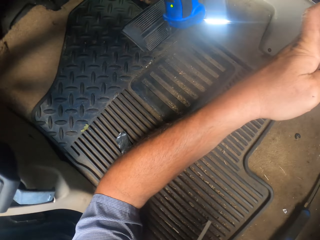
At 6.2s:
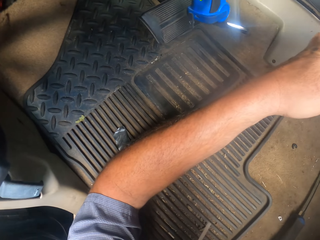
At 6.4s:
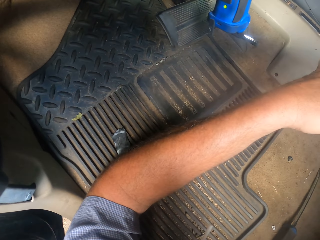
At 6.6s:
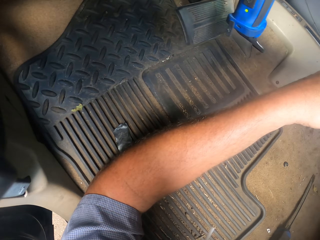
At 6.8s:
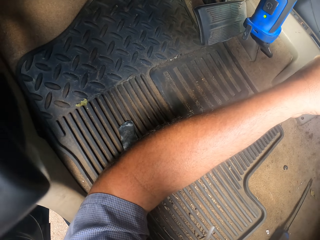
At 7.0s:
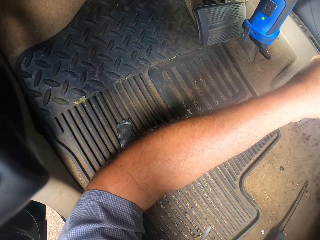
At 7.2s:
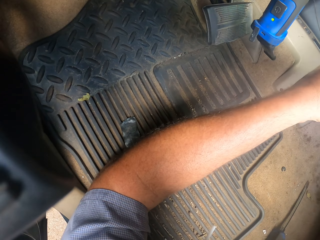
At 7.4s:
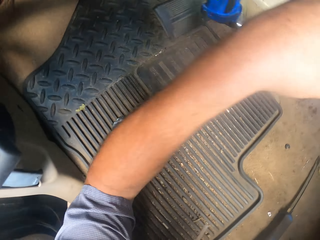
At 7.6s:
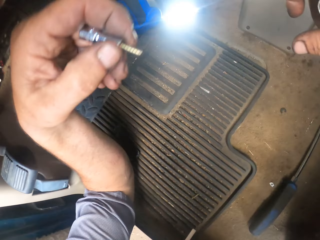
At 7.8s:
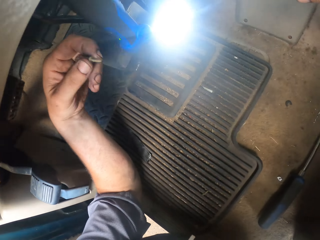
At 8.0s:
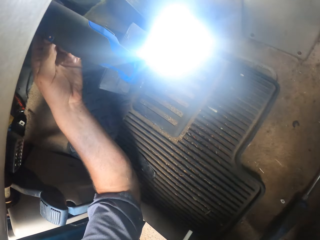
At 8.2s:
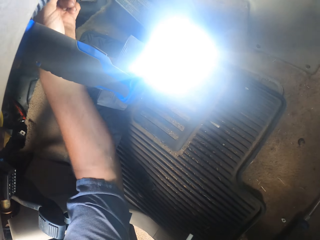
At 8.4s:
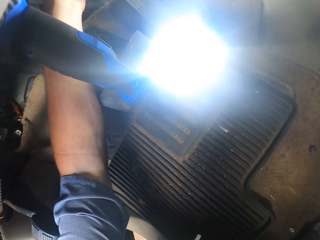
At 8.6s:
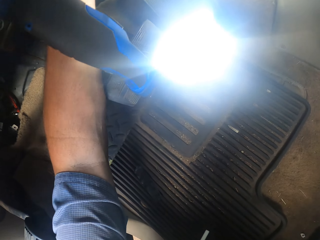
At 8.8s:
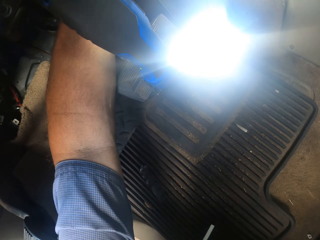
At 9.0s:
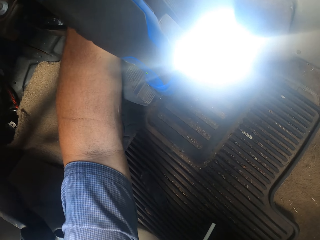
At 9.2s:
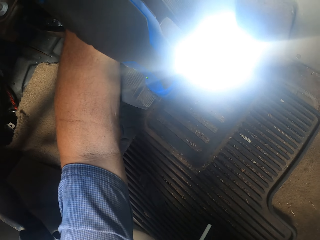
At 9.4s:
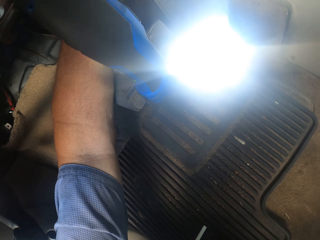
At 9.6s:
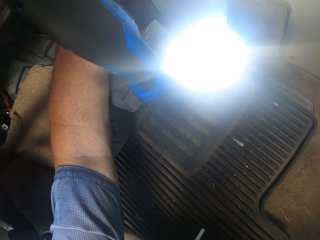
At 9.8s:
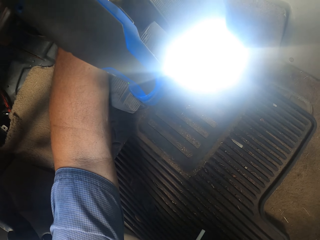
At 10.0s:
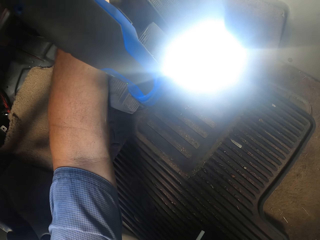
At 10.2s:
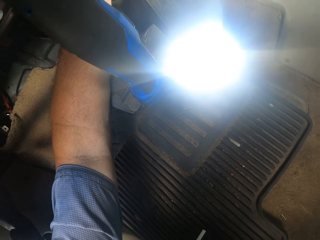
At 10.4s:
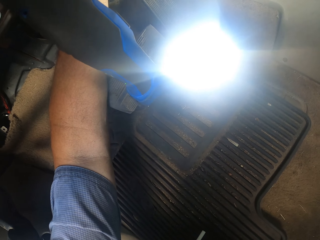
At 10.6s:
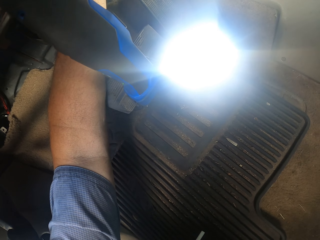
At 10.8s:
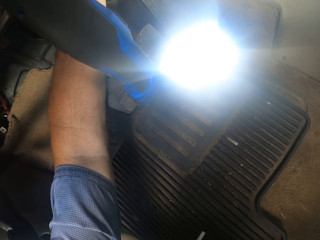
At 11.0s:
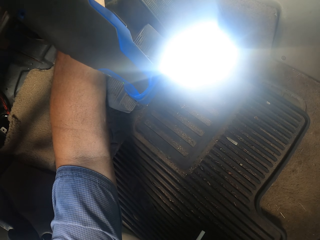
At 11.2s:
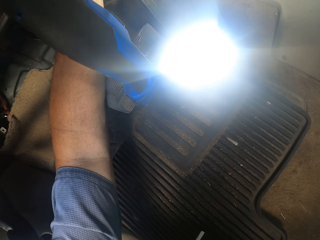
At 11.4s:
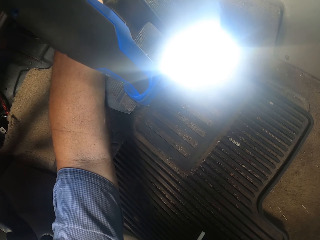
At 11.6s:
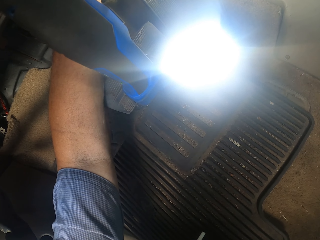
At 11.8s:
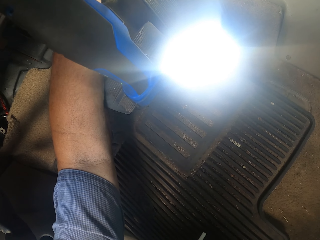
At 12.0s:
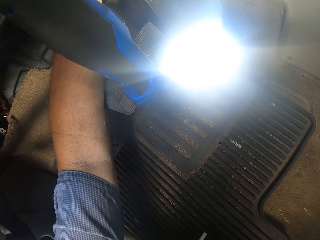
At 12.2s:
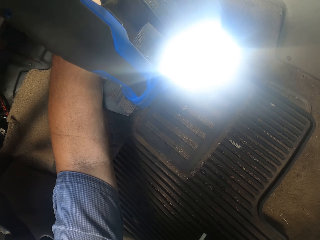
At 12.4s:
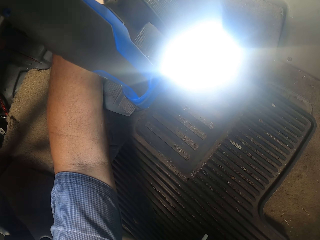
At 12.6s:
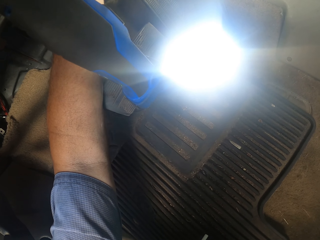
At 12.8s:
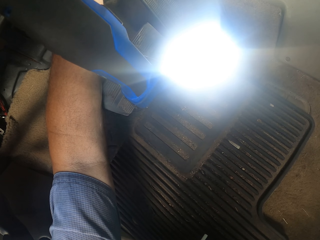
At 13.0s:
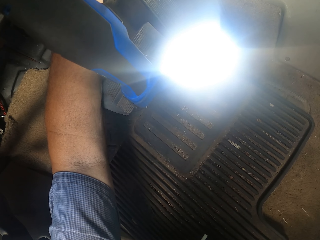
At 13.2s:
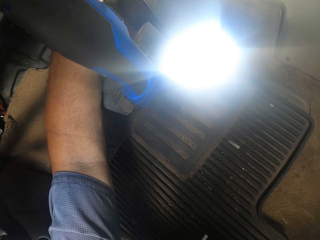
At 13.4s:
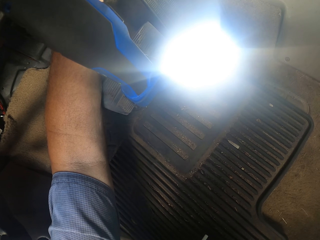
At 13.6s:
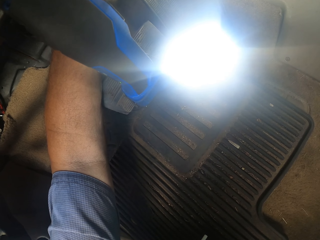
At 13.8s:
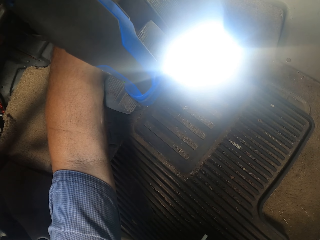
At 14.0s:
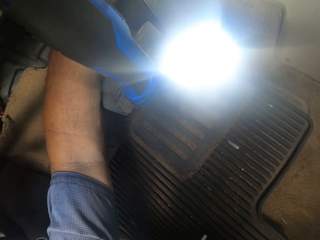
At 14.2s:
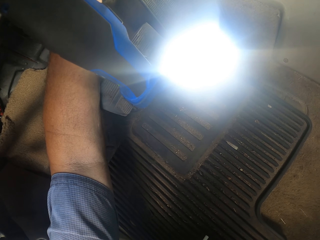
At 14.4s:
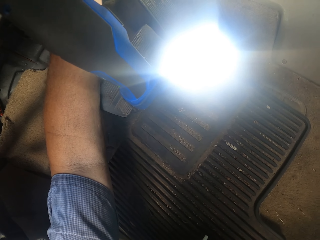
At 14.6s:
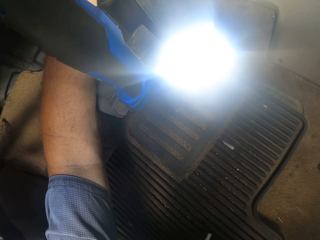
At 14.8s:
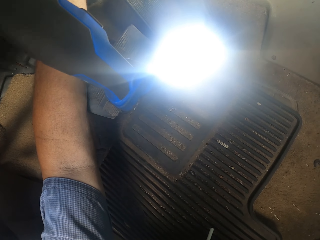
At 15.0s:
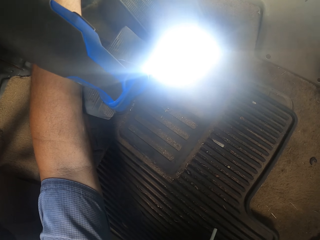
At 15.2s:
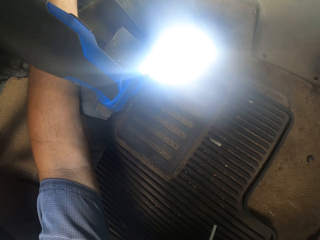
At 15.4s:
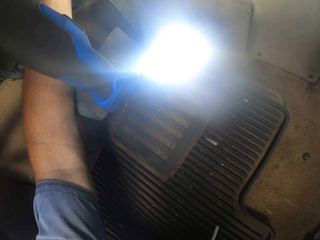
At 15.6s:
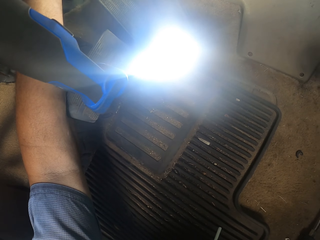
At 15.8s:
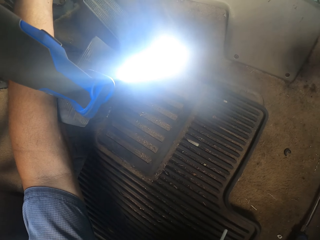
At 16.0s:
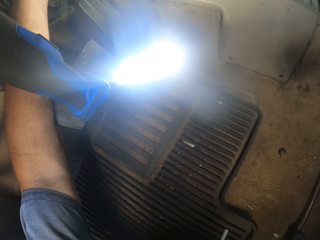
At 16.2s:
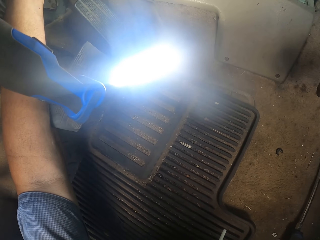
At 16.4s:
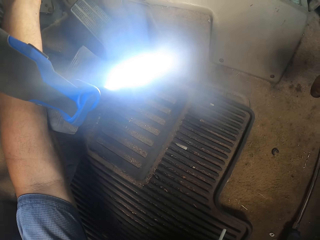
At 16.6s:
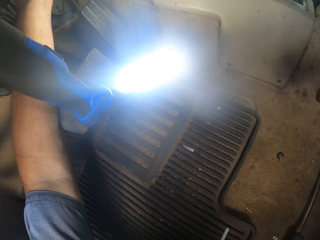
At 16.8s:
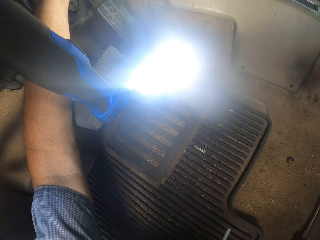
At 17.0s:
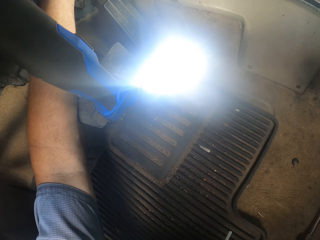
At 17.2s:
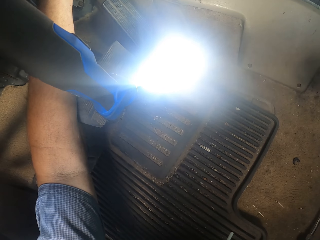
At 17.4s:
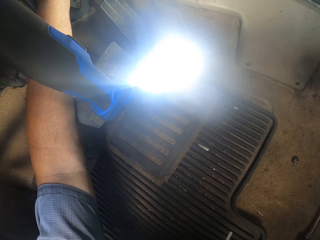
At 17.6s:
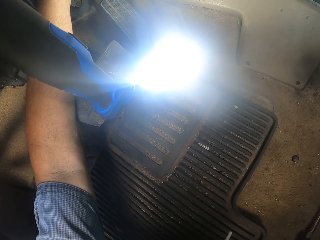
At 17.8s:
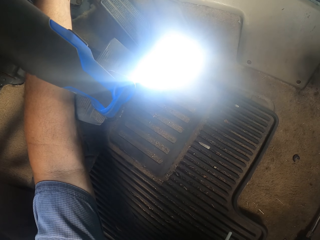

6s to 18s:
The camera wearer takes a screw from the right hand. They hold something. They adjust the screw by hand.

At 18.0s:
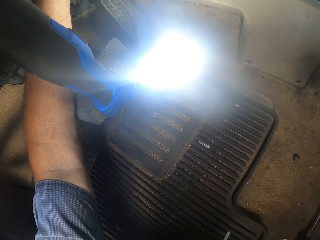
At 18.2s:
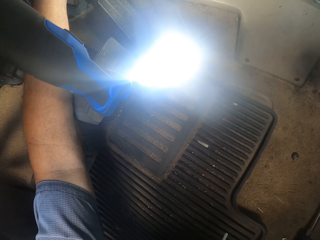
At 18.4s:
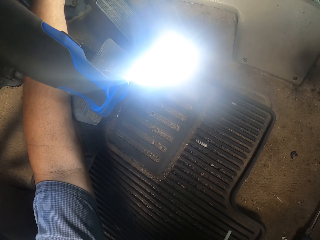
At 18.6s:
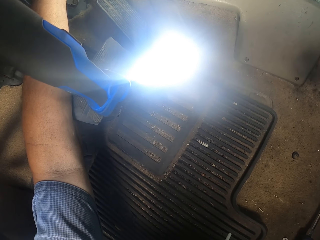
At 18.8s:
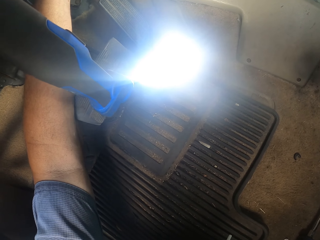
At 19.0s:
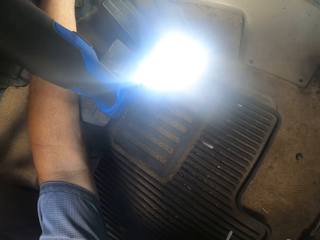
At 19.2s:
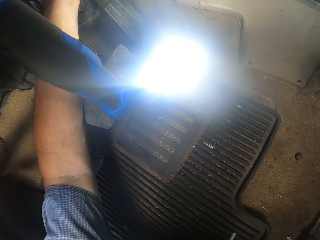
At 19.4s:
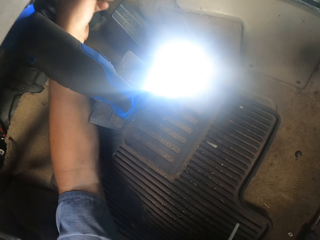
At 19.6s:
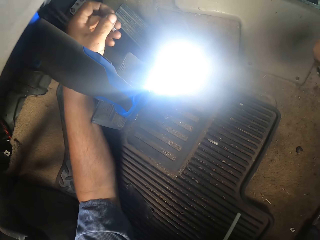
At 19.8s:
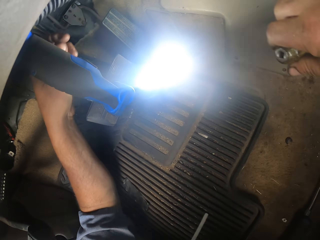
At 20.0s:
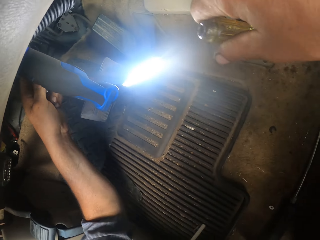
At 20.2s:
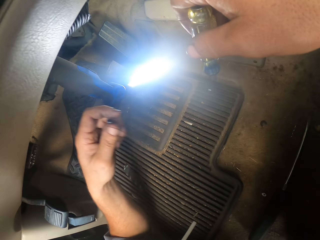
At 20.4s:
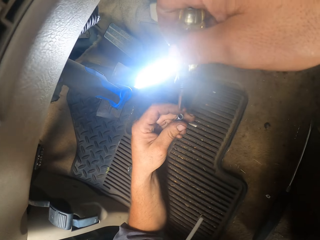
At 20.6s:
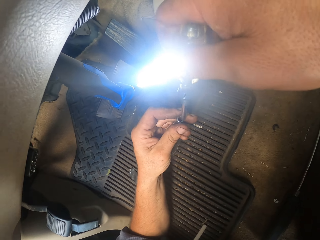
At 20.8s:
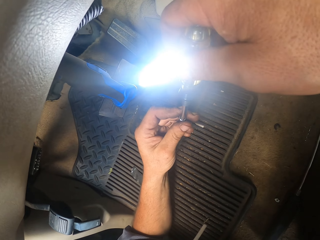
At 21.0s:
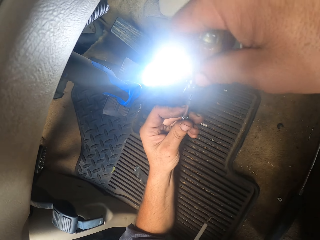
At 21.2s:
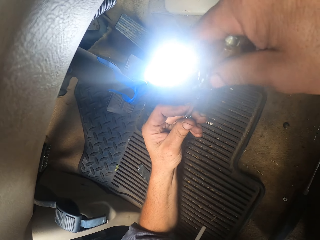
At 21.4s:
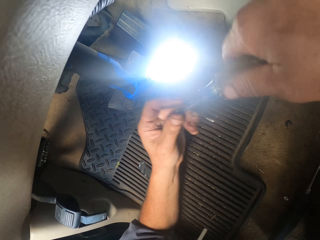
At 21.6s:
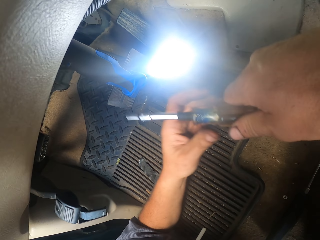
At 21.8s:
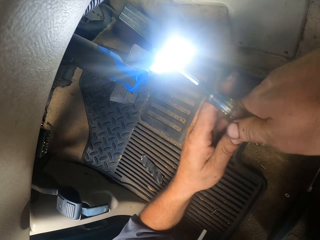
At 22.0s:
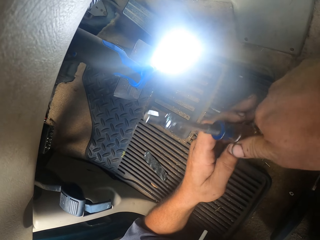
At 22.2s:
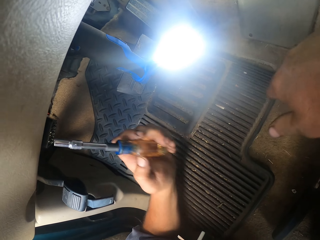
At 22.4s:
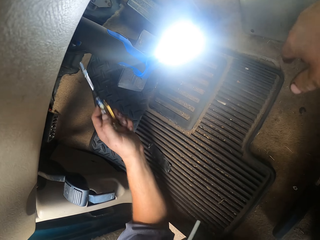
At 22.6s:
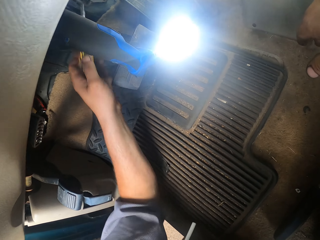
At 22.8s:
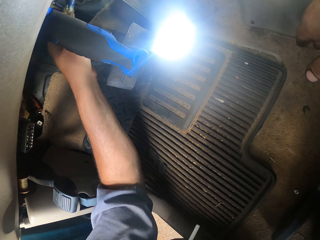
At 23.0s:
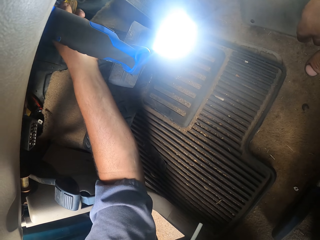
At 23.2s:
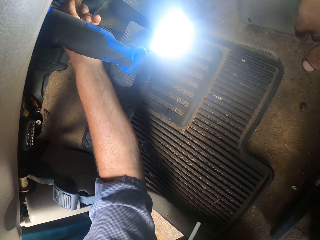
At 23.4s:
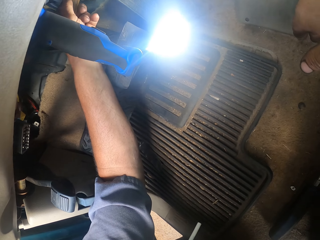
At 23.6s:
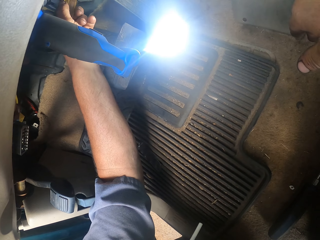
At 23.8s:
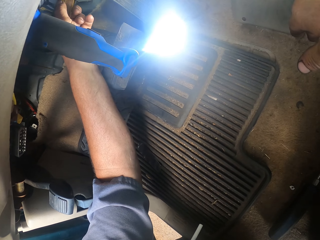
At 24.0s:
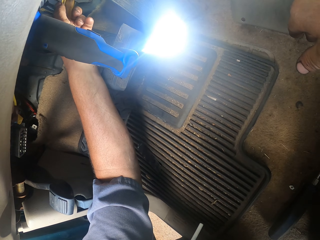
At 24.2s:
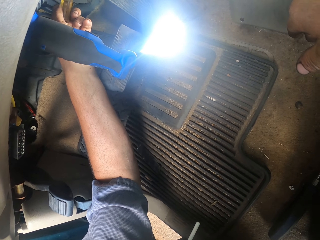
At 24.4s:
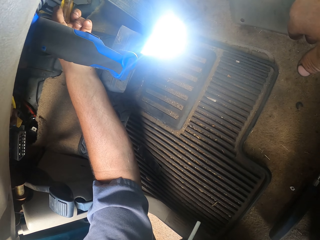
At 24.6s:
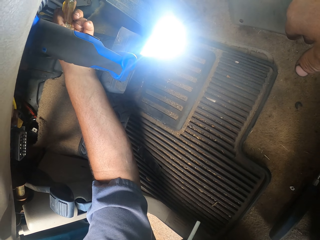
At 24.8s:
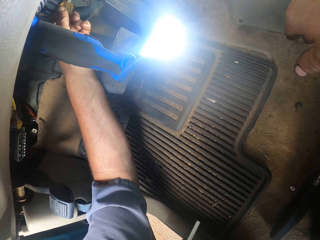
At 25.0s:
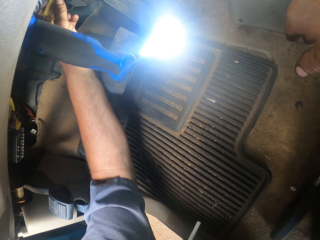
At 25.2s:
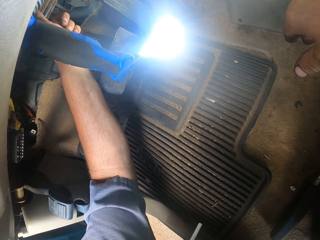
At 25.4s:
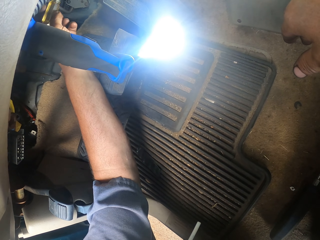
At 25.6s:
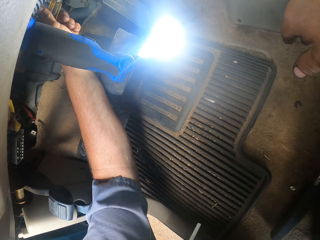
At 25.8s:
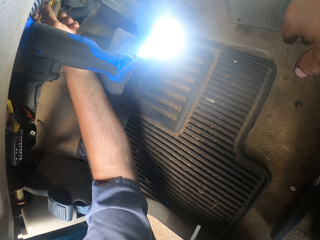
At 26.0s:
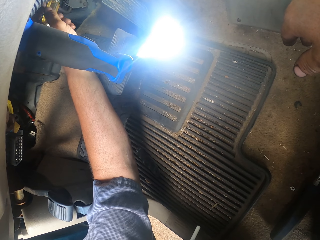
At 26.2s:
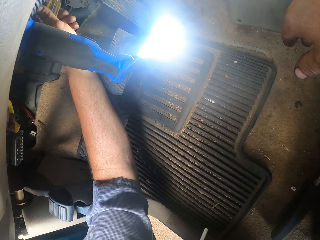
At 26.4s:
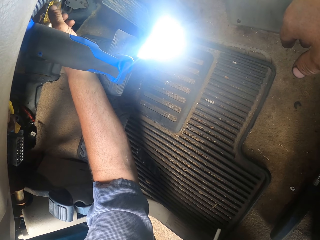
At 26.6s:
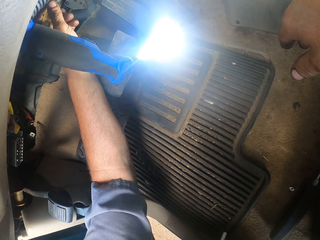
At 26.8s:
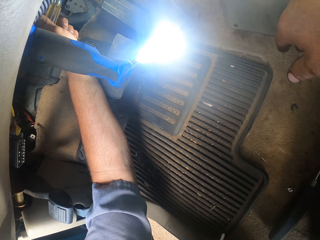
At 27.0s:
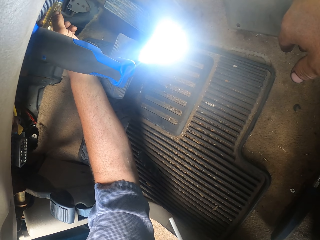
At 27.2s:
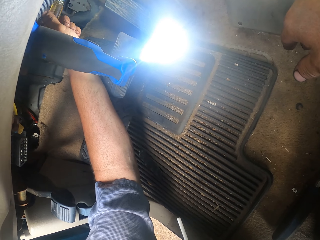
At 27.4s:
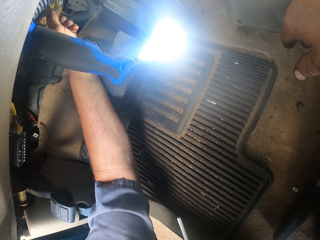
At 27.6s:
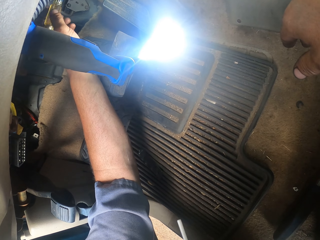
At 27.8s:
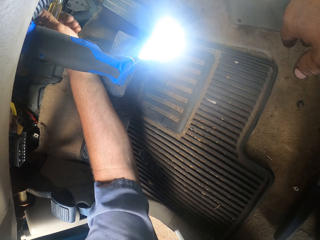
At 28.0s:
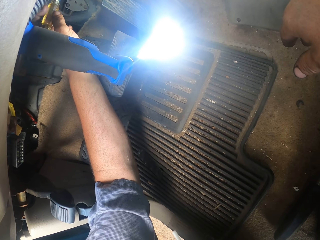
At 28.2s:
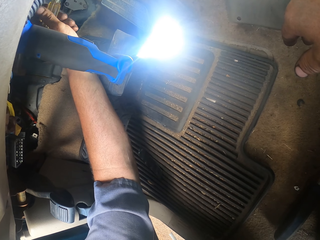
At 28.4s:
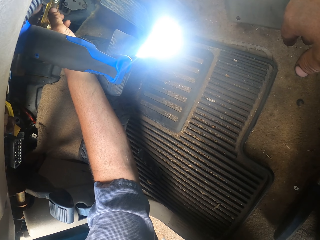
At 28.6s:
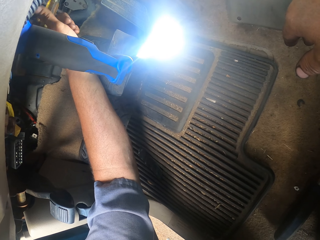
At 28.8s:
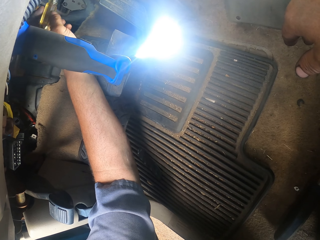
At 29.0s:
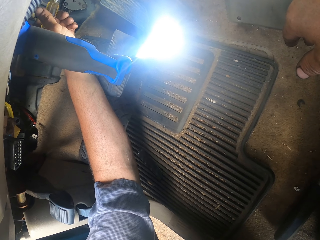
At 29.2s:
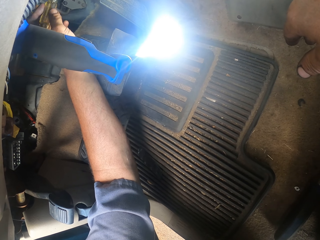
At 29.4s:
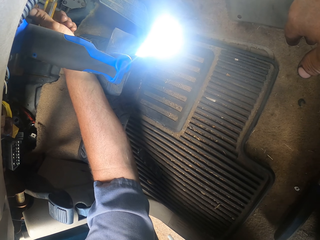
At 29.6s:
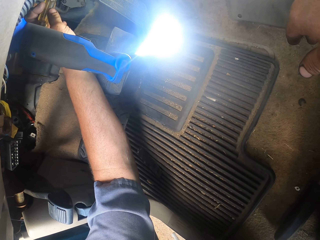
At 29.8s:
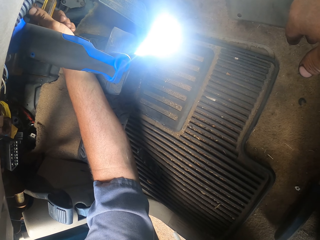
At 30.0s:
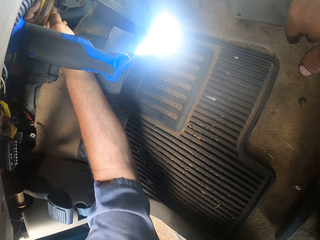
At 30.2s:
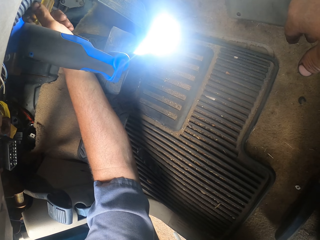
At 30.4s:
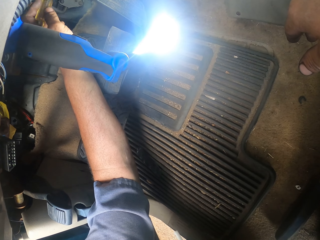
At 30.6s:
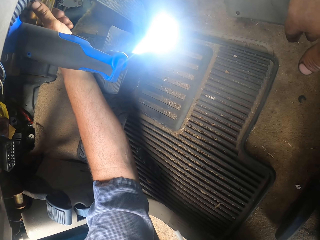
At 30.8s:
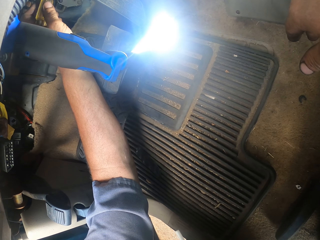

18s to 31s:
The camera wearer puts a screw on the screw driver. They oil the screw driver. They take the screw driver from the right hand. They open something with the screw driver. They adjust the screw.
